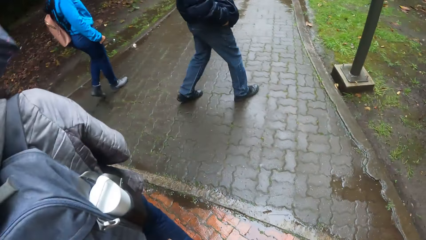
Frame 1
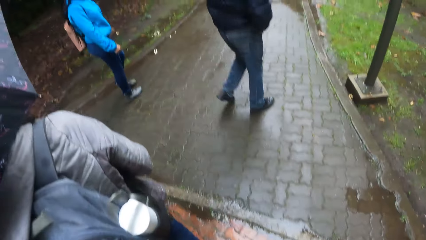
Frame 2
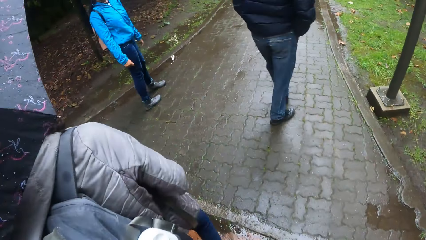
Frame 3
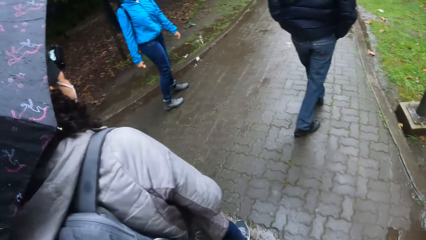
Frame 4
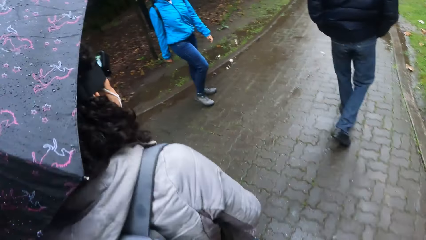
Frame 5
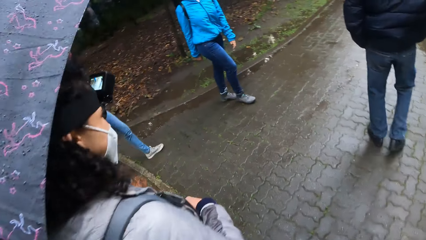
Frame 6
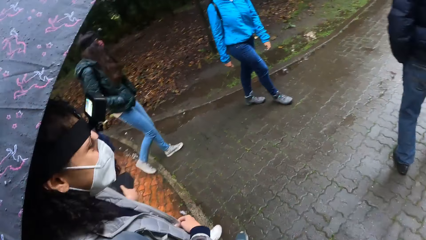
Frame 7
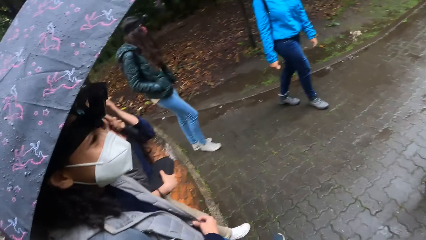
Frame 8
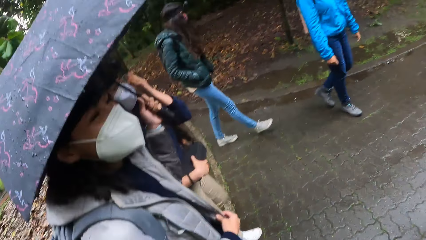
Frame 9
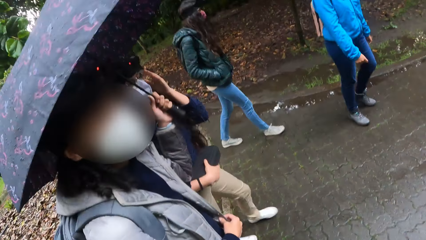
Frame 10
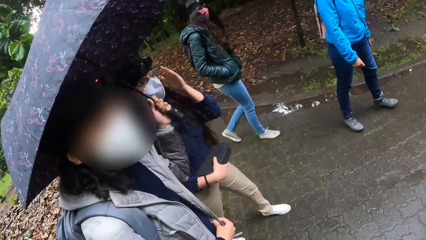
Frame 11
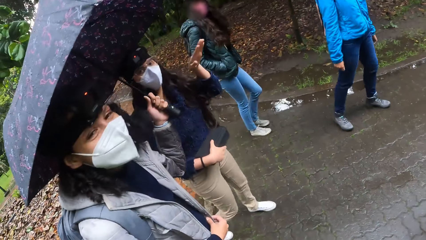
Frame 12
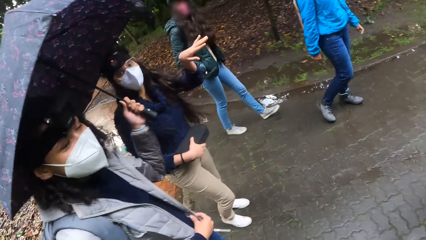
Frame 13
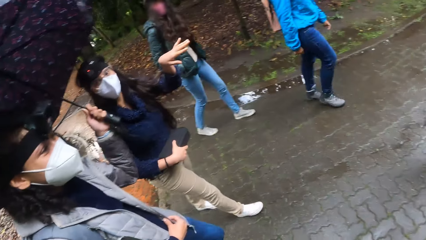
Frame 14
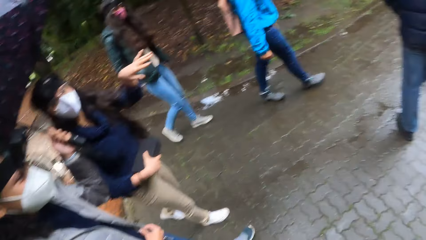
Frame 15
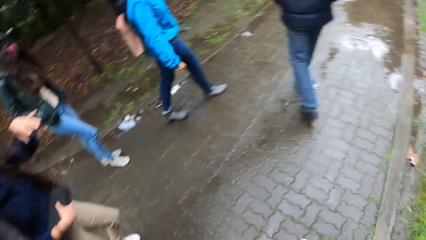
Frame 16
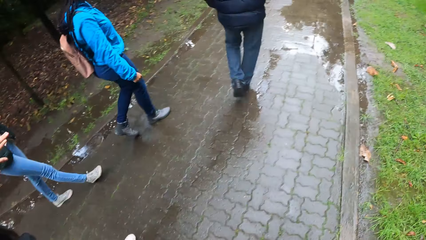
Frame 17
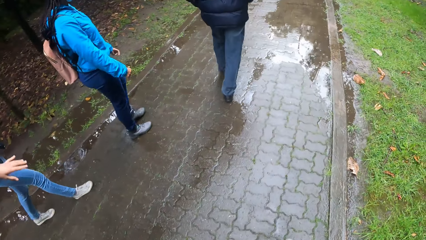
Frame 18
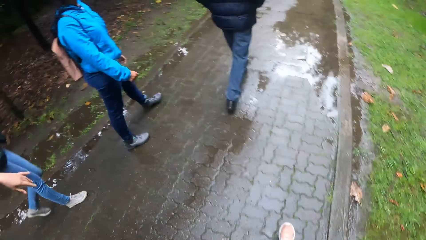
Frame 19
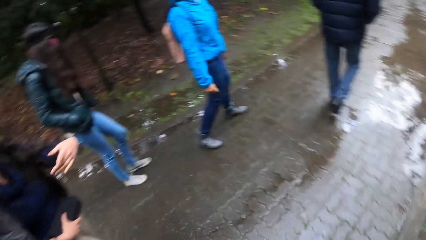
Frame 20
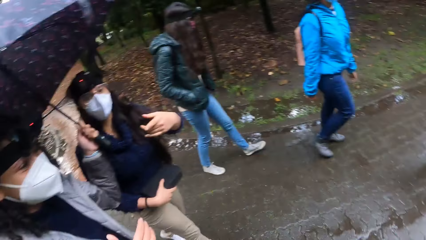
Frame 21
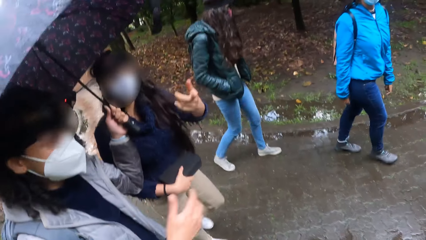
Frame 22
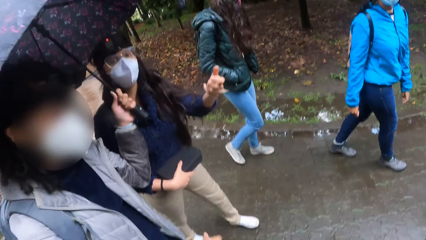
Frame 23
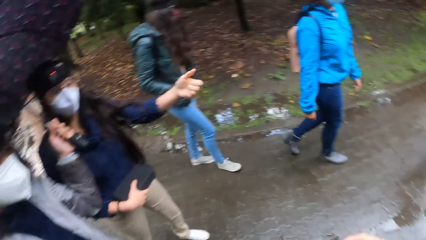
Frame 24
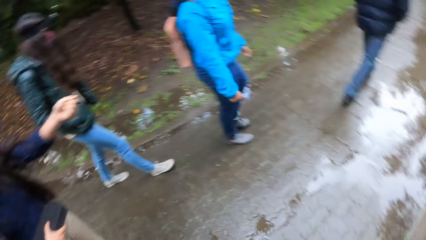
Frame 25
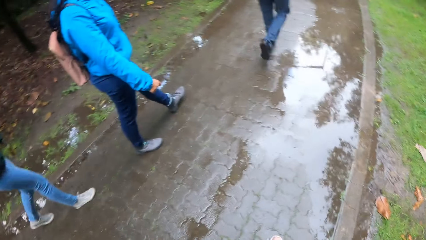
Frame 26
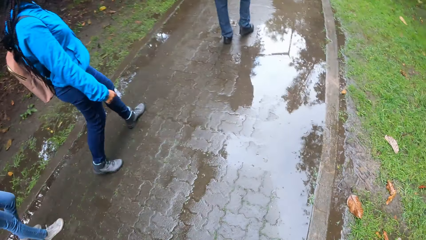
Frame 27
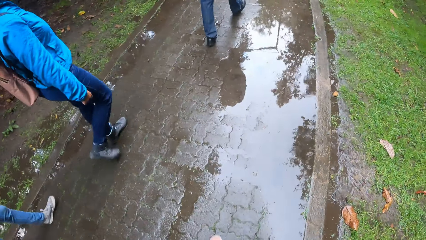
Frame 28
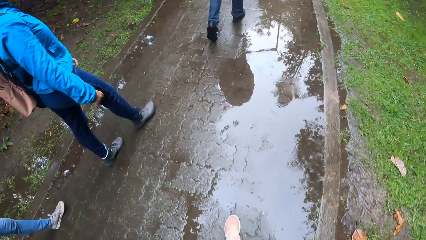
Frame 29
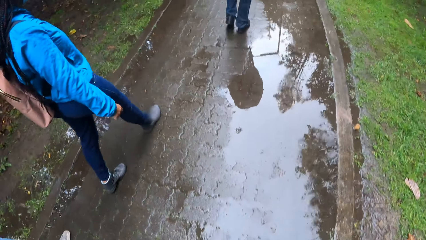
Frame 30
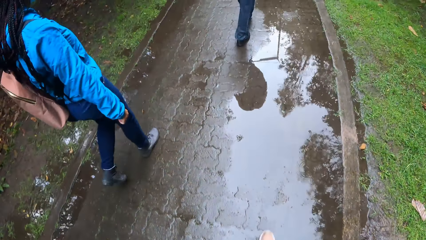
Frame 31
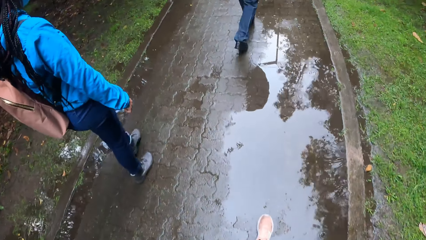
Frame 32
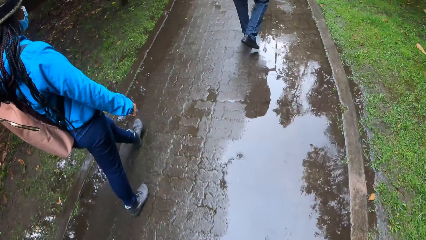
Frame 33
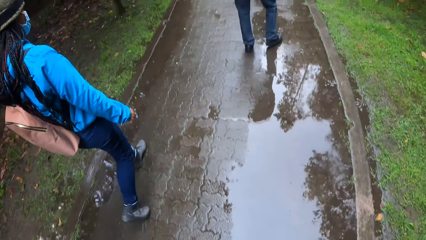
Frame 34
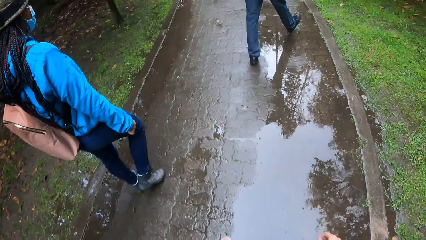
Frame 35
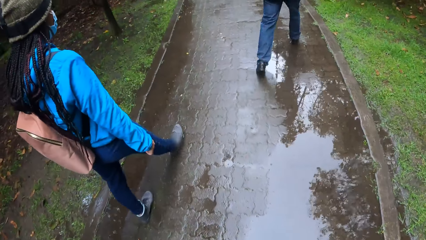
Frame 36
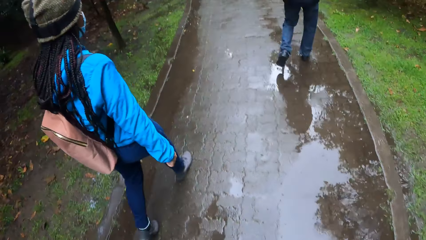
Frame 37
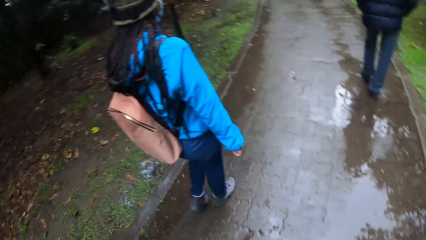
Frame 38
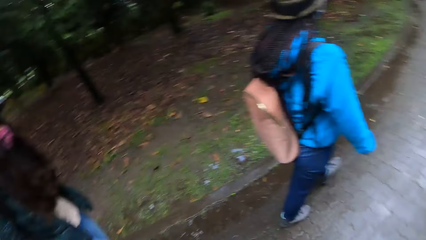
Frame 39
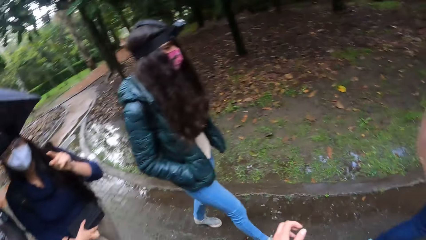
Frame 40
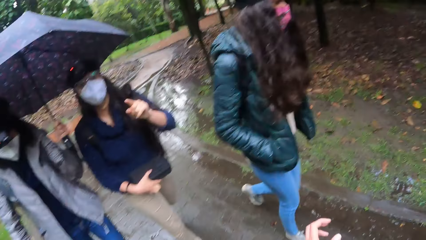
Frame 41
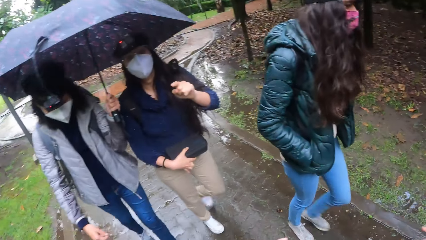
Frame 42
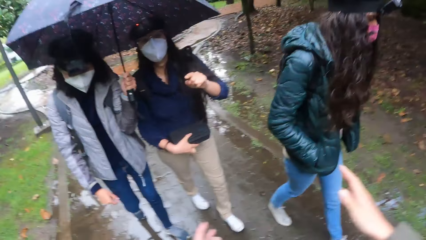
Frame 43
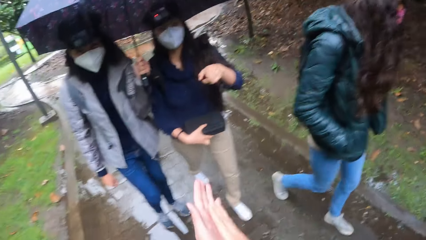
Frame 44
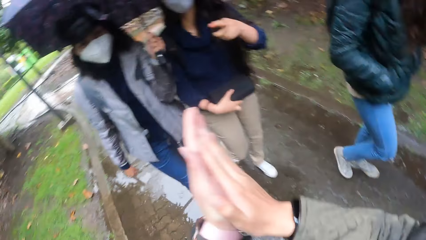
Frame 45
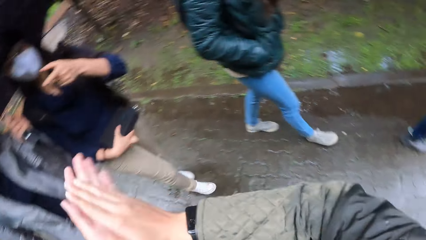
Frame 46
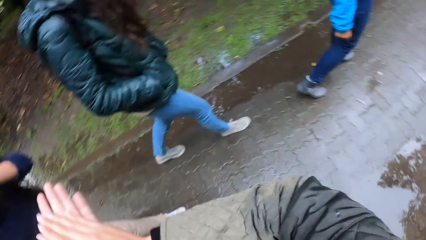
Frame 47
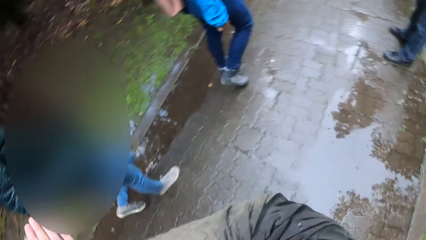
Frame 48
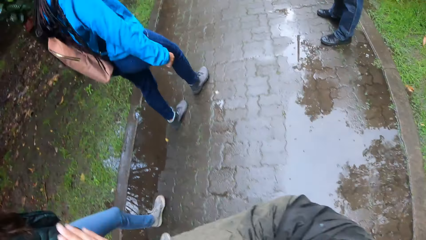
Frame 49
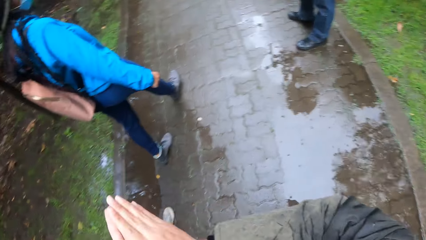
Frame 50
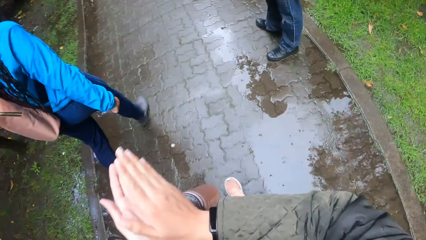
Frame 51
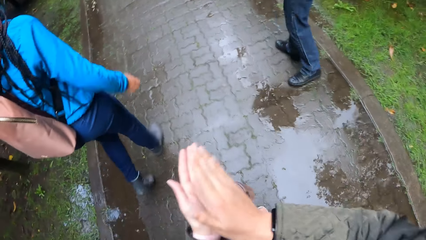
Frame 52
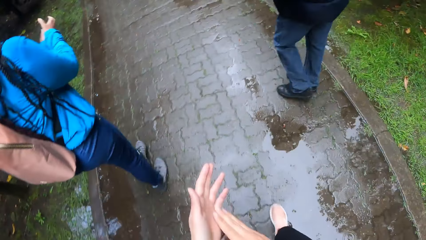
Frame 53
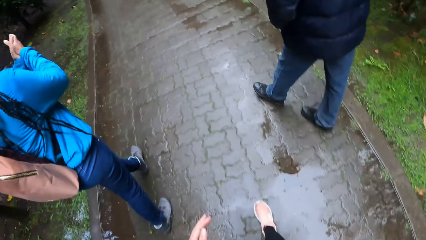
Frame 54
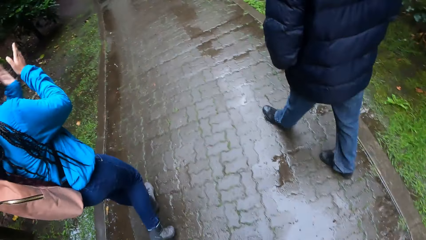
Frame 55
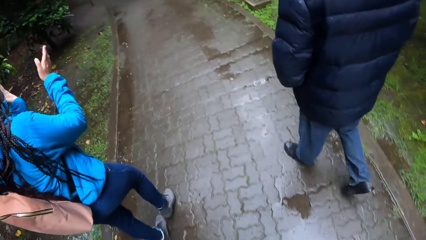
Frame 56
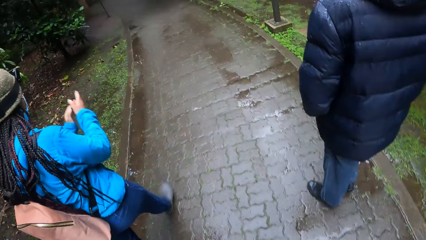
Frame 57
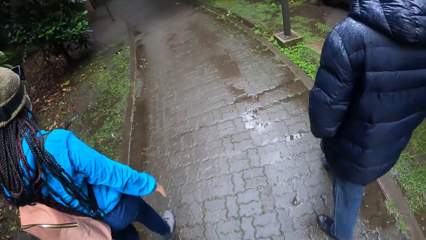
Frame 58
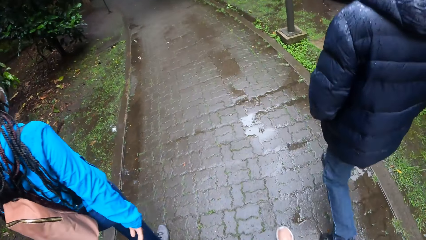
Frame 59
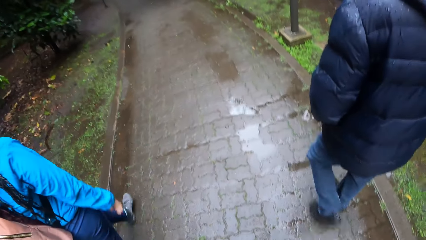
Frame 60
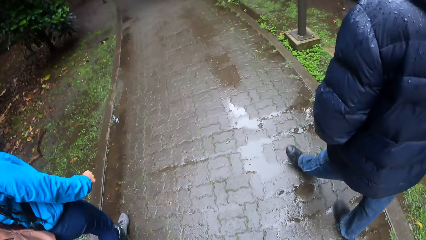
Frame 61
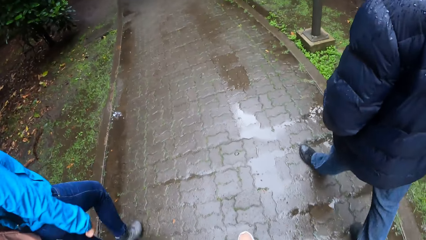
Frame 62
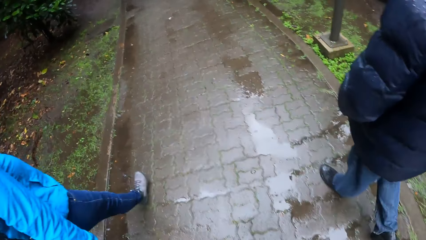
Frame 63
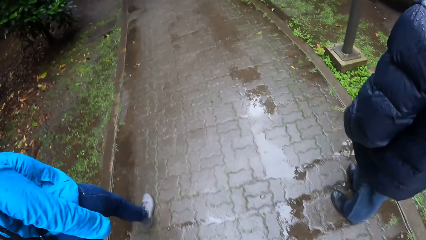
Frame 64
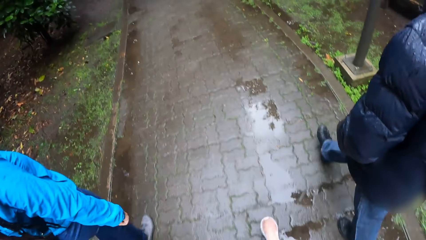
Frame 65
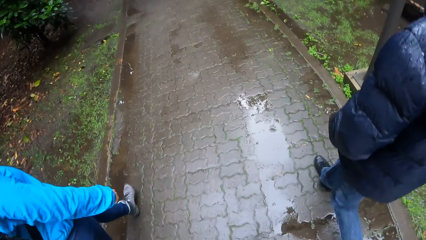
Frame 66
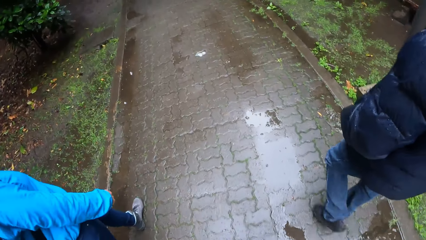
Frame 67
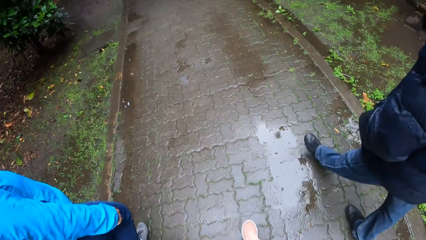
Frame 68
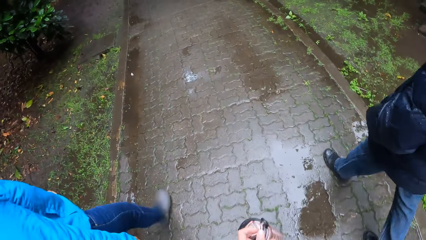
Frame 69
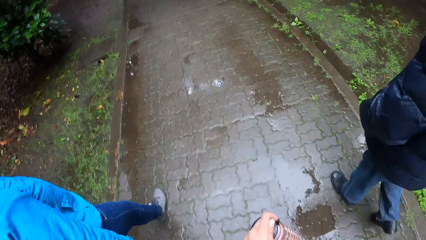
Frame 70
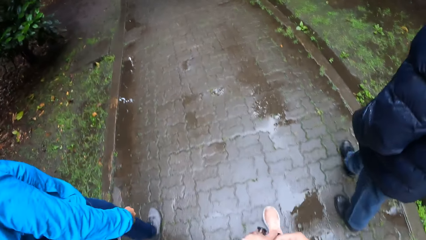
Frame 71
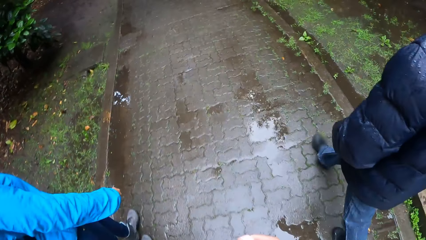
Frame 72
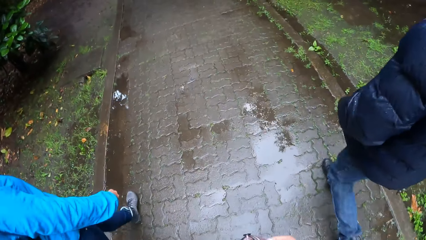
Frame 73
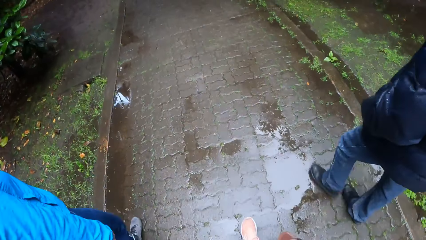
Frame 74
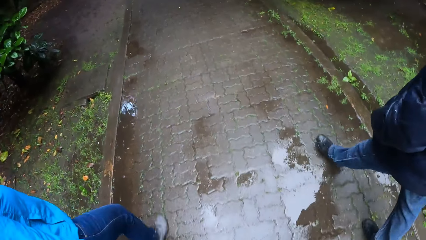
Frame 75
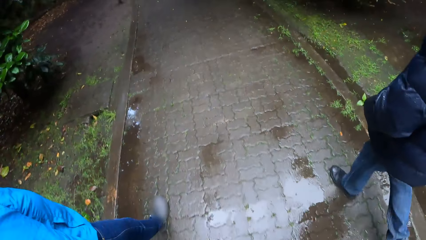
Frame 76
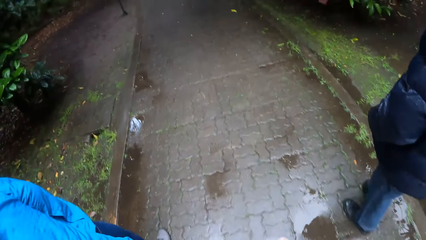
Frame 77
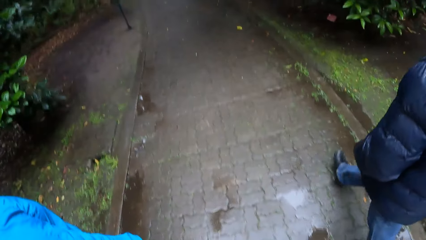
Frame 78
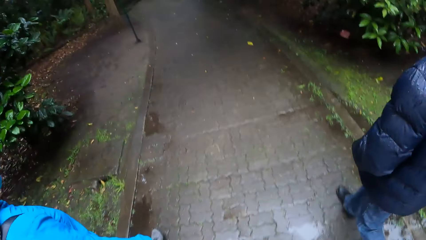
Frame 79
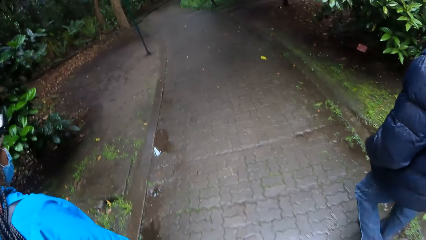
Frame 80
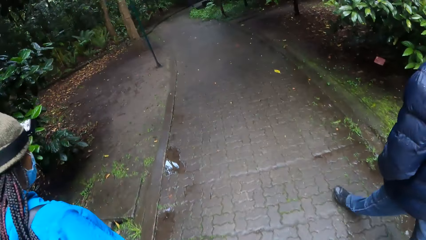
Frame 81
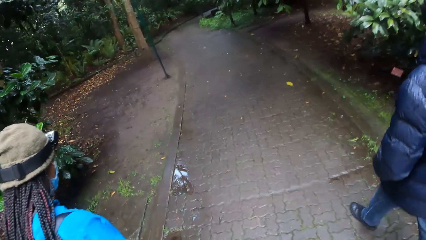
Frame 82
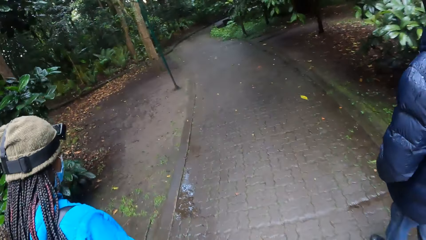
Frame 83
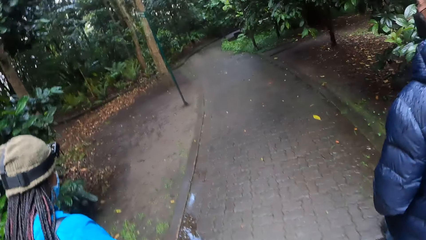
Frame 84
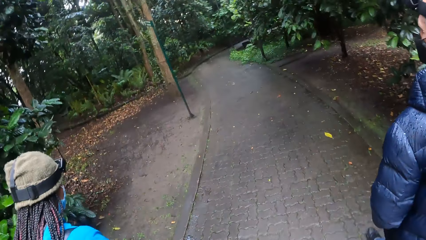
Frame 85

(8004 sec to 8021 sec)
The woman adjusts her pair of glasses with her left hand. The camera wearer looks back. They clap their hand.
